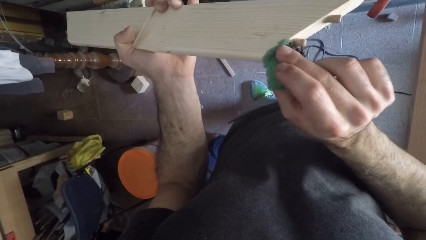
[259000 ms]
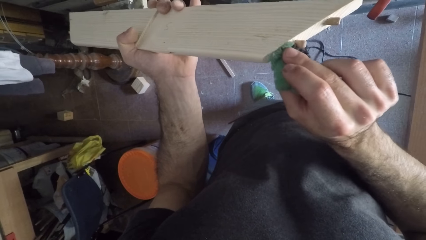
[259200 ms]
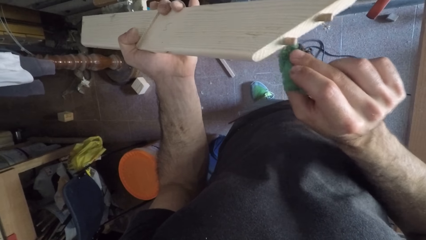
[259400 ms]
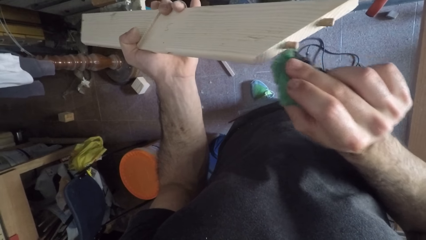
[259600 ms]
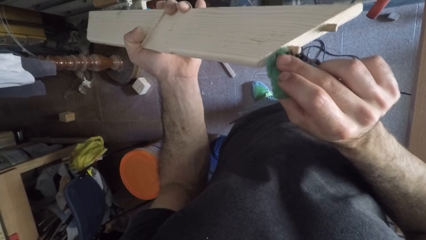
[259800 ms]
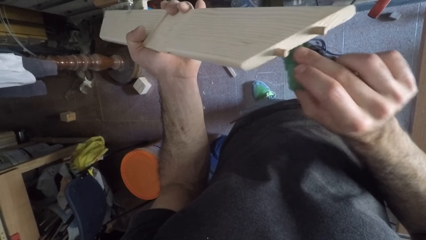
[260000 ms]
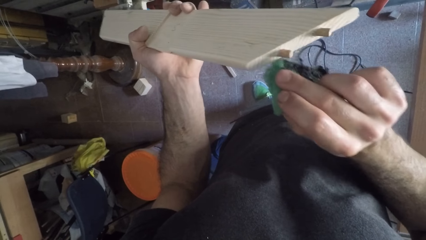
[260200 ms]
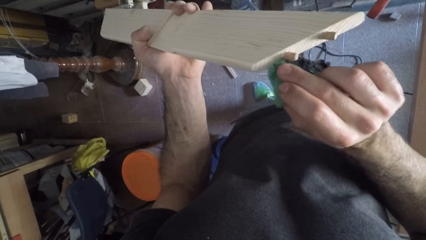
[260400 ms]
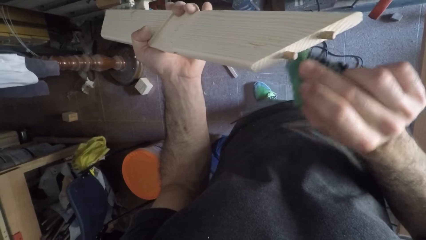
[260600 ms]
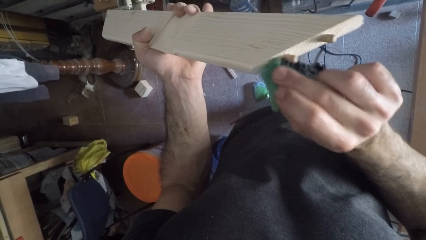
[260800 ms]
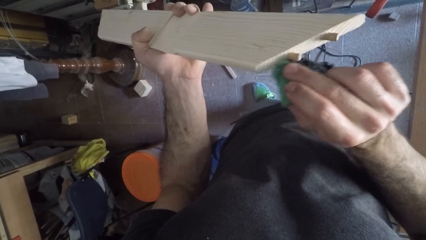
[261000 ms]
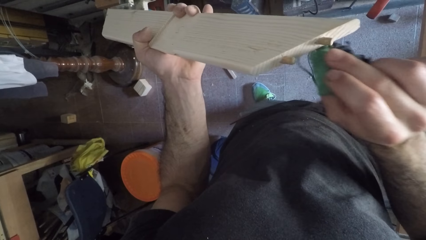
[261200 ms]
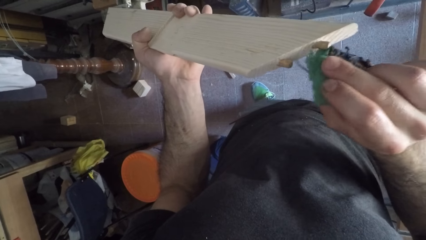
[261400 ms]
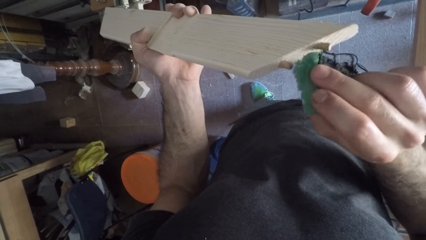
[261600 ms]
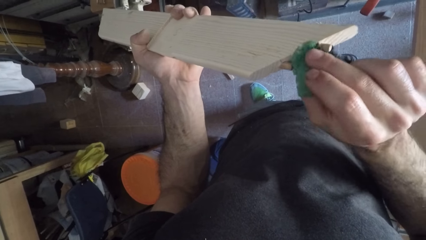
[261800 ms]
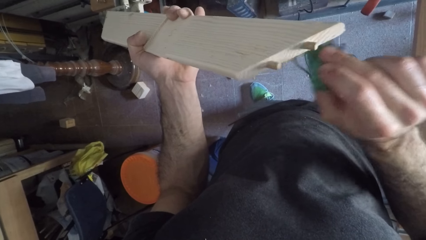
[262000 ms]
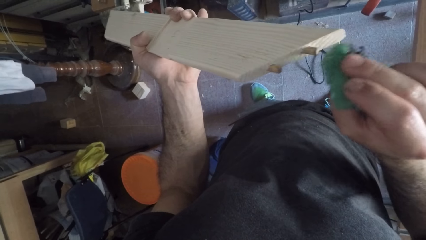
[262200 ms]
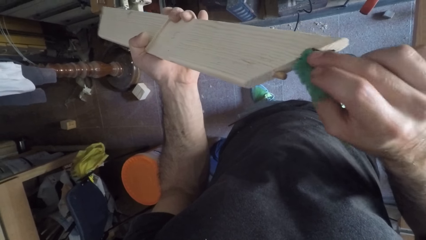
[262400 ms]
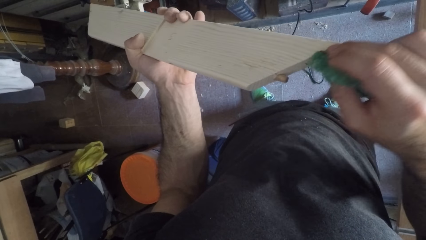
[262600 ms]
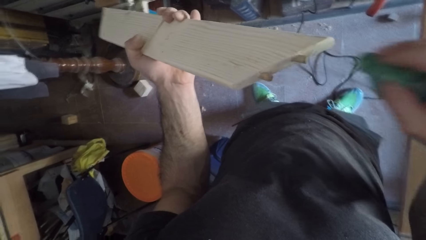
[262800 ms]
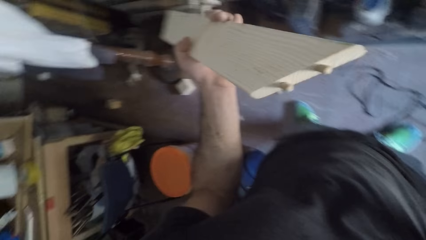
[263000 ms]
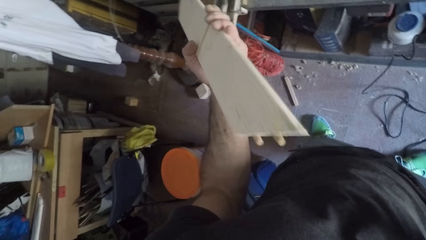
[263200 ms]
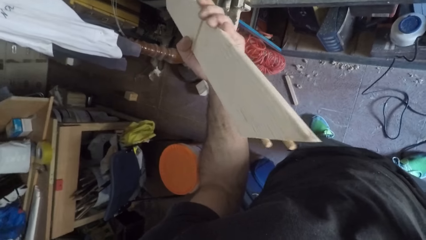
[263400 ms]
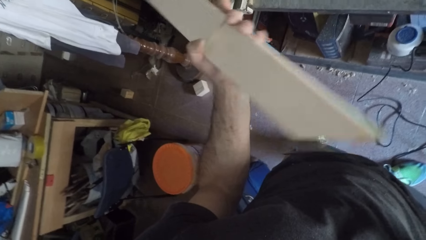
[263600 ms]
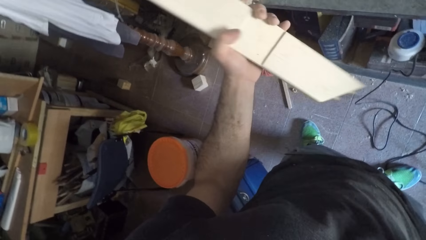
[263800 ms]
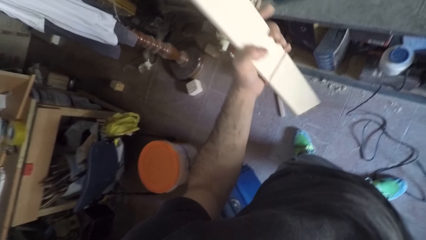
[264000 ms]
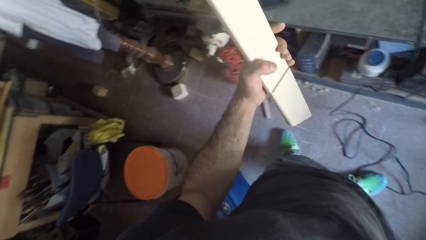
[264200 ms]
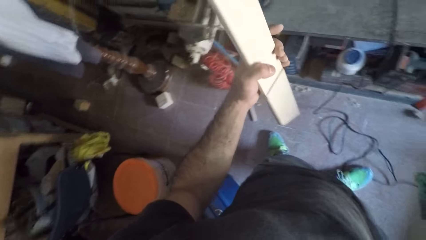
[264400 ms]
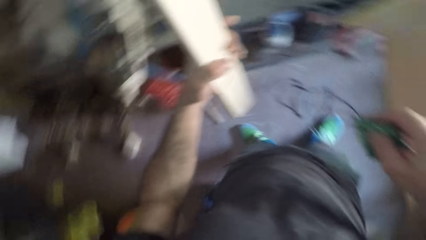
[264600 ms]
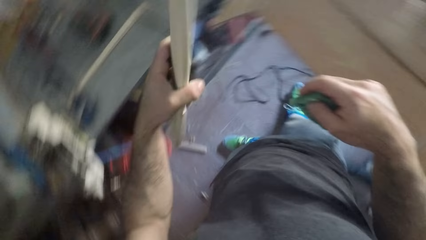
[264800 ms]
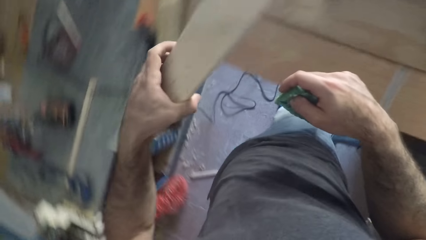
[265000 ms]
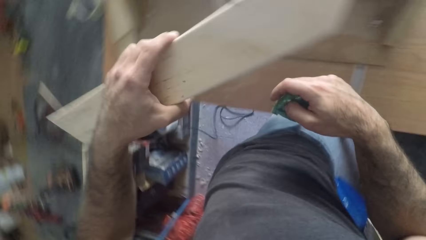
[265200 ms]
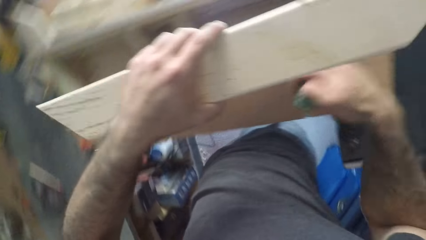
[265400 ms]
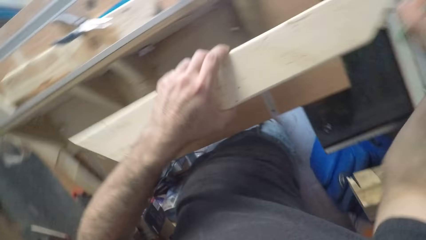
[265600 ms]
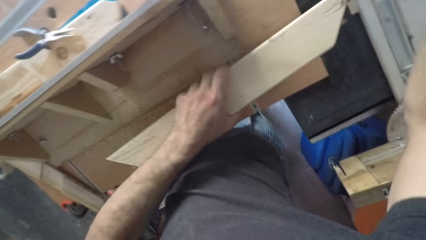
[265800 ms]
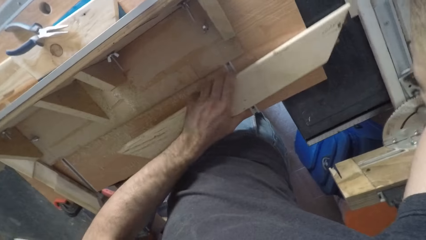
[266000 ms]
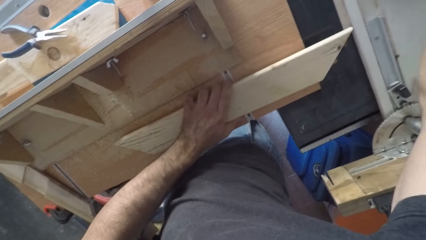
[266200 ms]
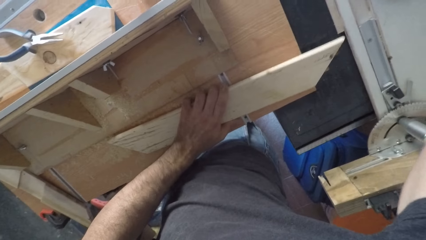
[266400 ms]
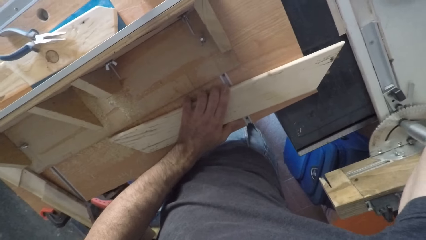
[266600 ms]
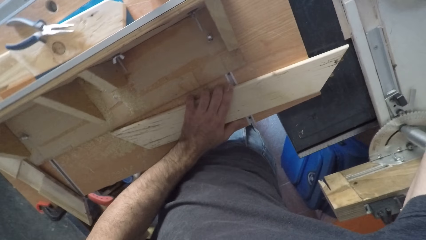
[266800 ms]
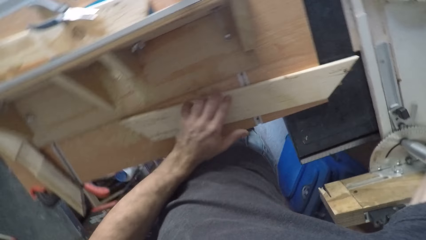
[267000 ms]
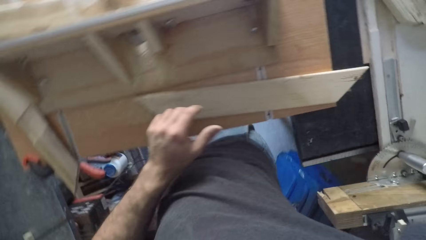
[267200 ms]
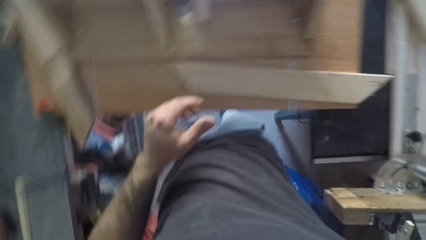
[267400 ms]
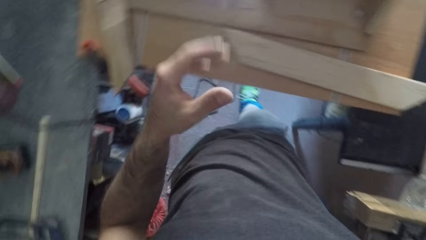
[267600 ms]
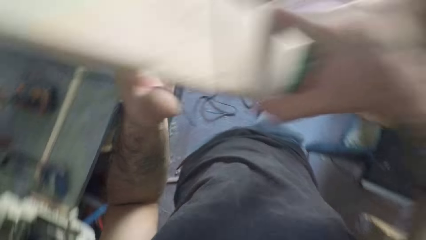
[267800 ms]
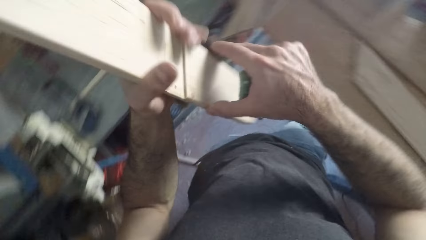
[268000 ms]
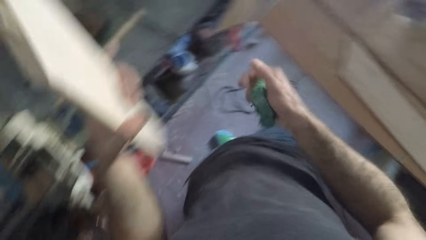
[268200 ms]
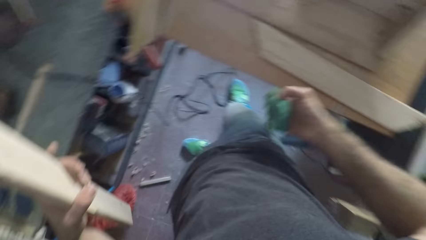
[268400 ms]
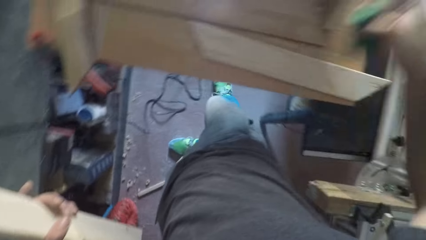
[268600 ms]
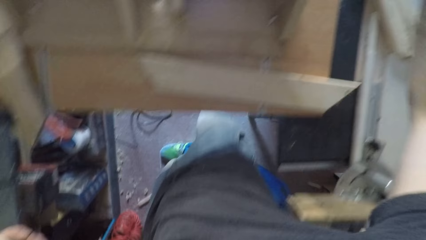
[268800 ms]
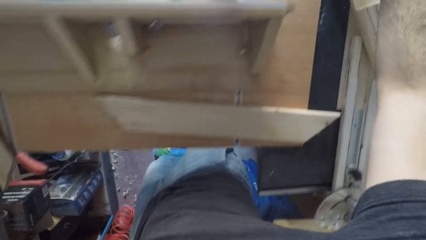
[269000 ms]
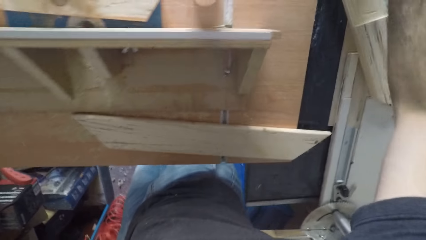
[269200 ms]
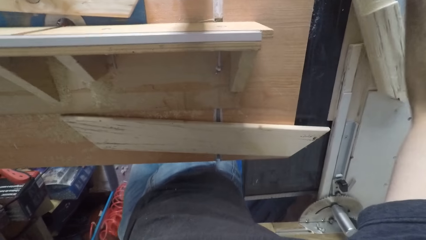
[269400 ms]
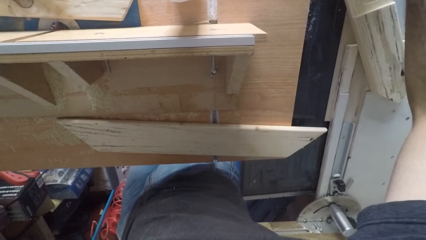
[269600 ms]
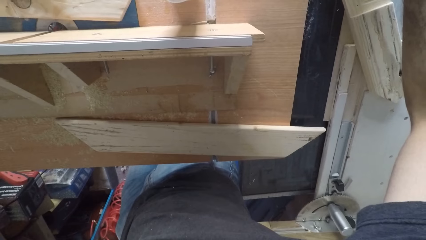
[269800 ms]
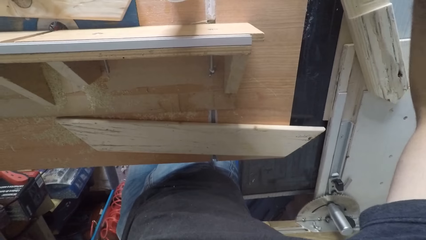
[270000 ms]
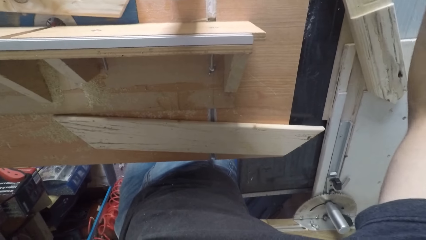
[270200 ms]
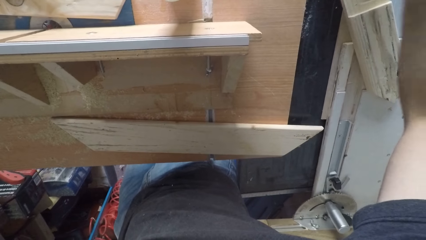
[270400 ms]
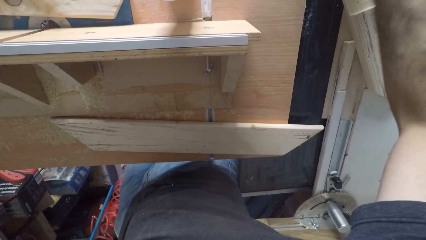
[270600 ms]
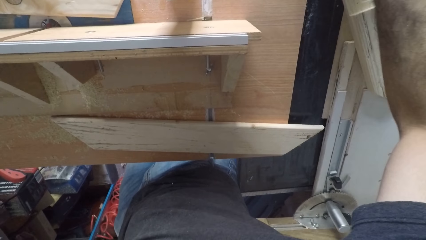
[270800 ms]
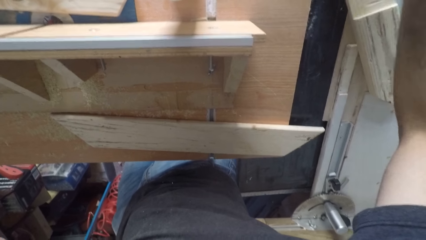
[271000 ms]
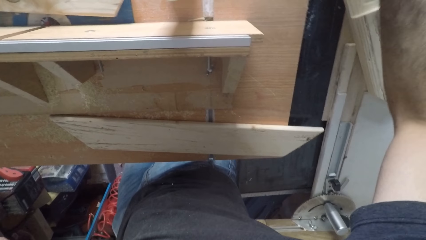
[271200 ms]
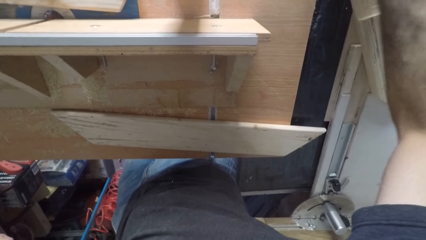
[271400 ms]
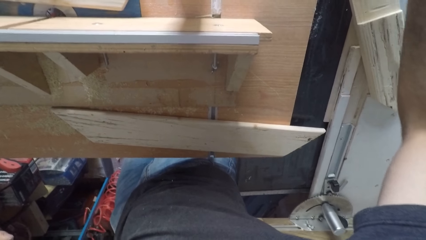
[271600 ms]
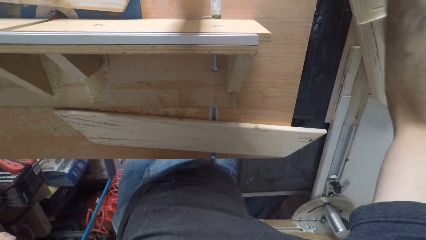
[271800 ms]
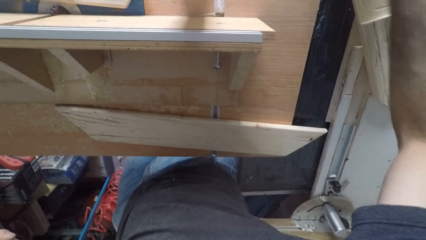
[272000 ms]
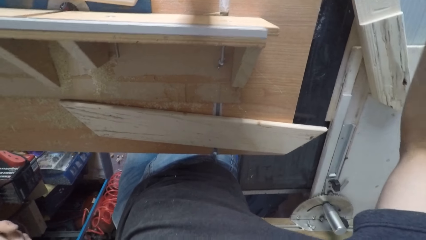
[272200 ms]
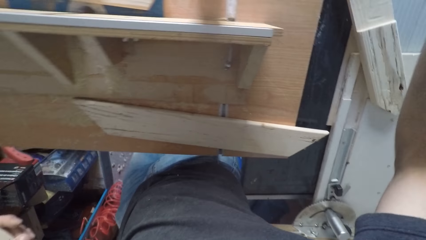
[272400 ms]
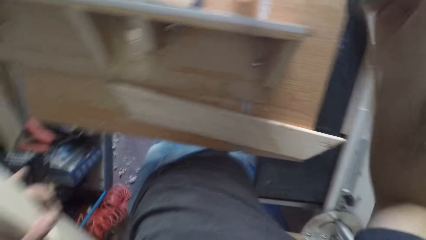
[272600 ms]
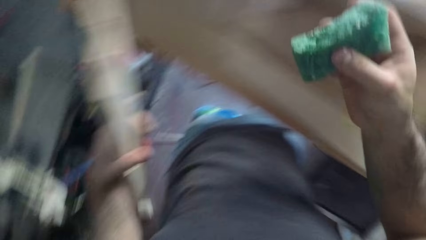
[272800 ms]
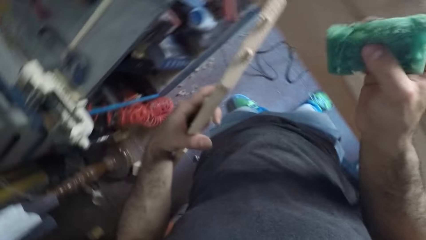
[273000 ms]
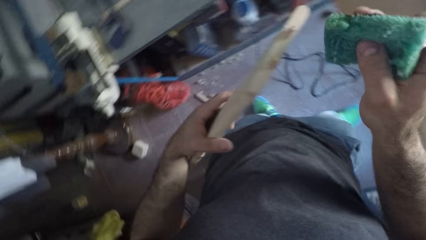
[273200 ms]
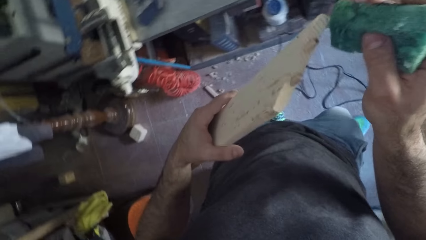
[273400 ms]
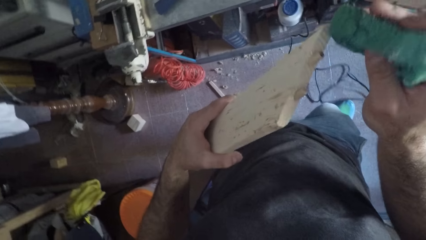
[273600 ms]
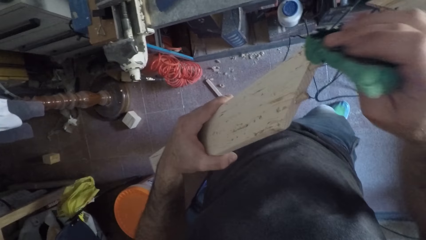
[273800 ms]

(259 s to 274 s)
The camera wearer drops the wood on a work bench. They pick up a piece of wood.
